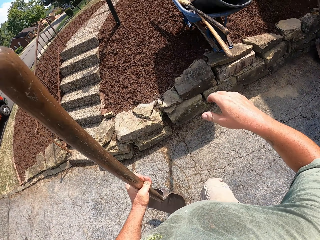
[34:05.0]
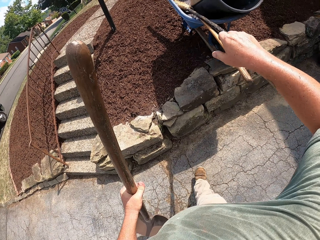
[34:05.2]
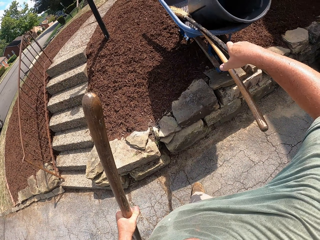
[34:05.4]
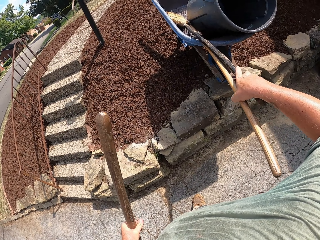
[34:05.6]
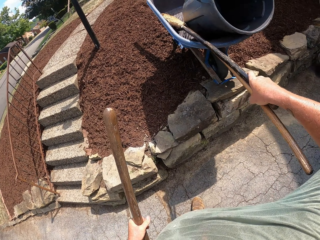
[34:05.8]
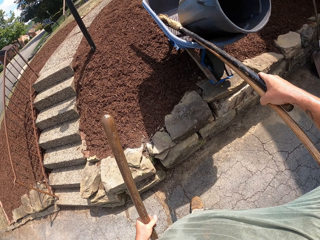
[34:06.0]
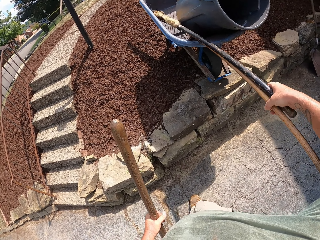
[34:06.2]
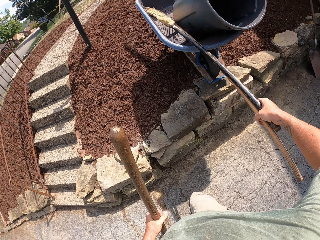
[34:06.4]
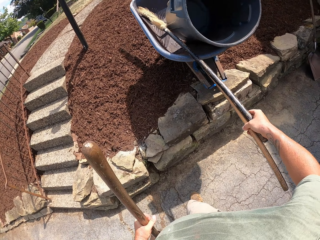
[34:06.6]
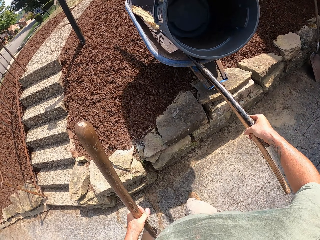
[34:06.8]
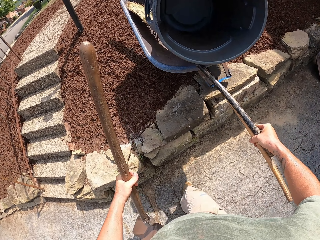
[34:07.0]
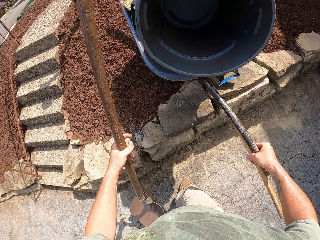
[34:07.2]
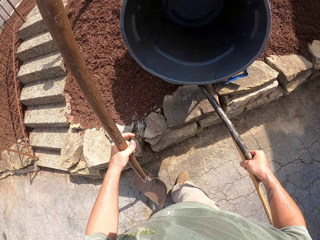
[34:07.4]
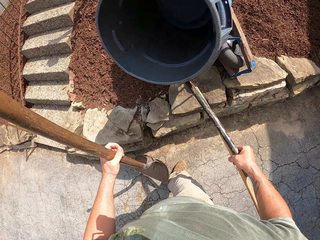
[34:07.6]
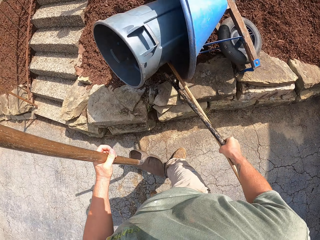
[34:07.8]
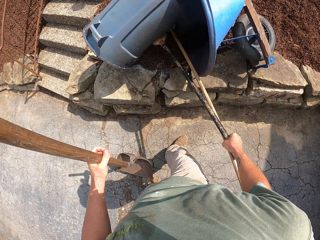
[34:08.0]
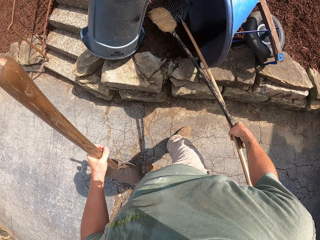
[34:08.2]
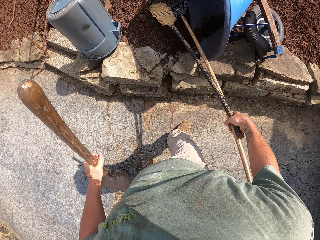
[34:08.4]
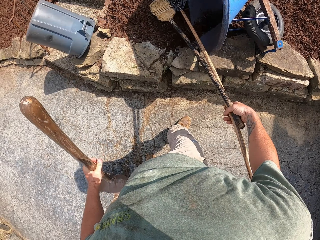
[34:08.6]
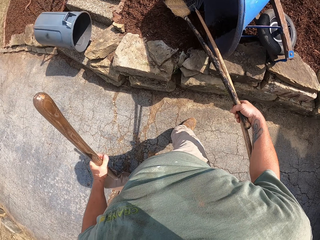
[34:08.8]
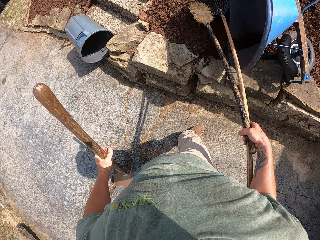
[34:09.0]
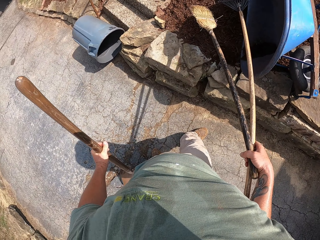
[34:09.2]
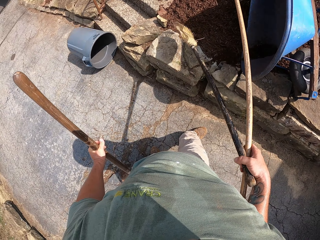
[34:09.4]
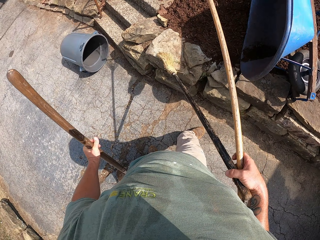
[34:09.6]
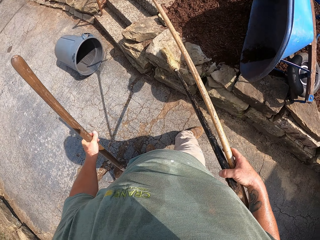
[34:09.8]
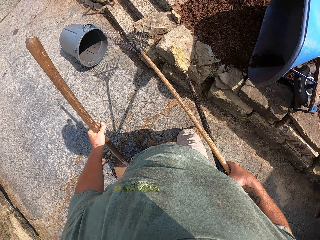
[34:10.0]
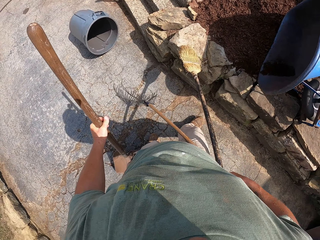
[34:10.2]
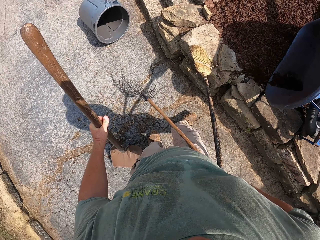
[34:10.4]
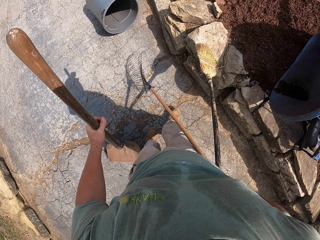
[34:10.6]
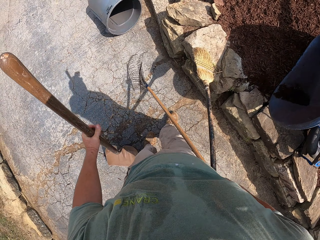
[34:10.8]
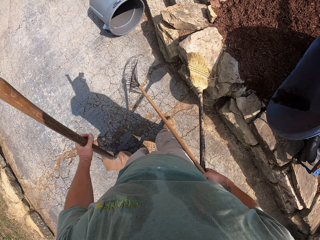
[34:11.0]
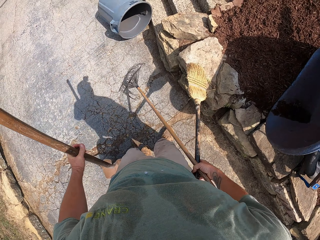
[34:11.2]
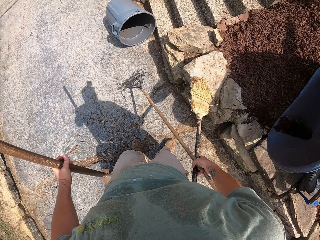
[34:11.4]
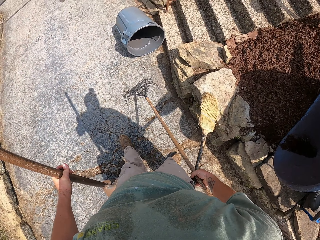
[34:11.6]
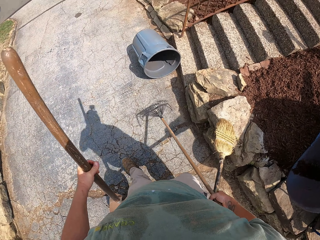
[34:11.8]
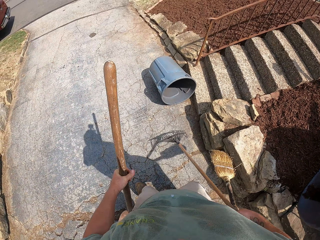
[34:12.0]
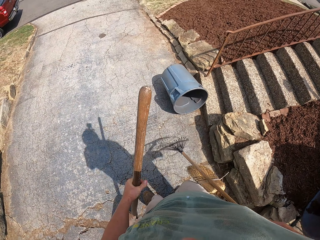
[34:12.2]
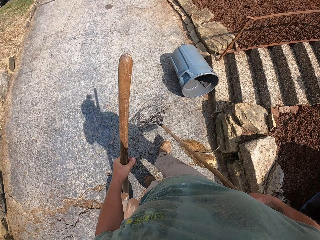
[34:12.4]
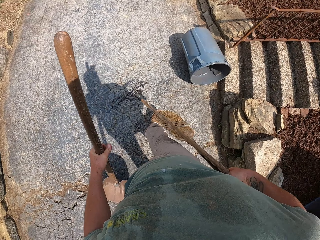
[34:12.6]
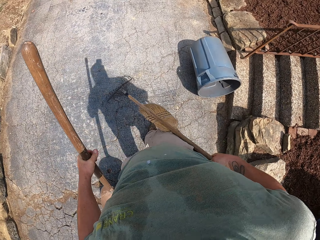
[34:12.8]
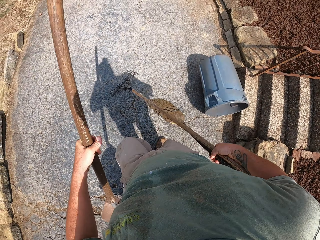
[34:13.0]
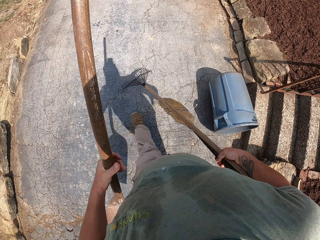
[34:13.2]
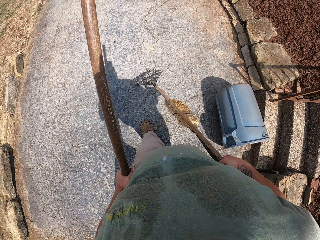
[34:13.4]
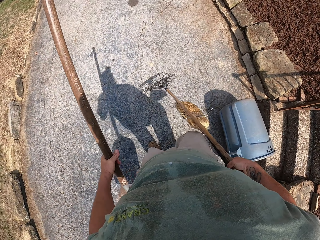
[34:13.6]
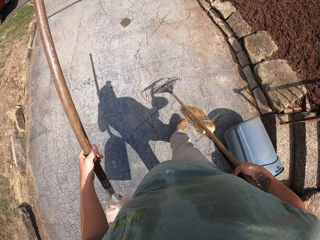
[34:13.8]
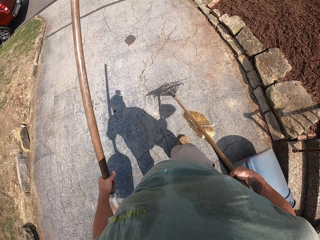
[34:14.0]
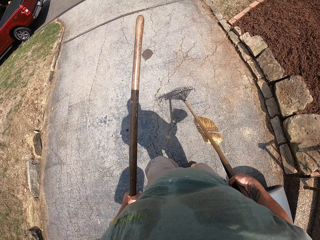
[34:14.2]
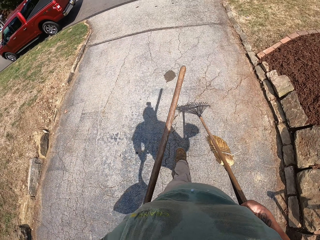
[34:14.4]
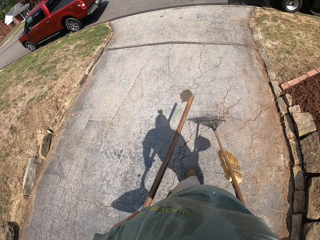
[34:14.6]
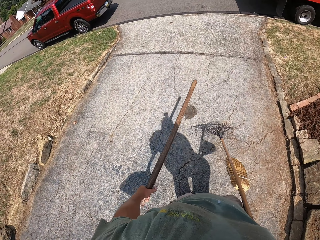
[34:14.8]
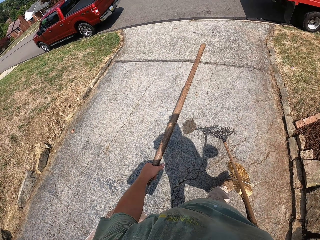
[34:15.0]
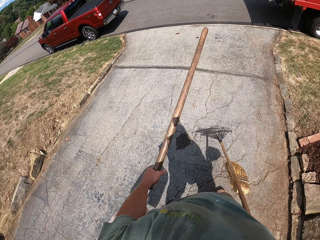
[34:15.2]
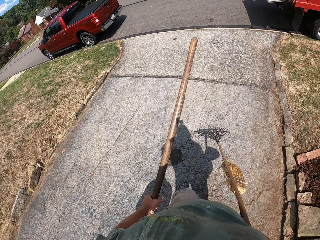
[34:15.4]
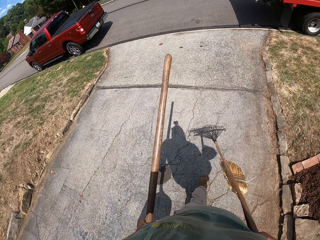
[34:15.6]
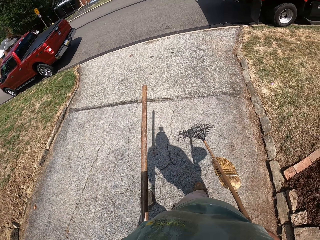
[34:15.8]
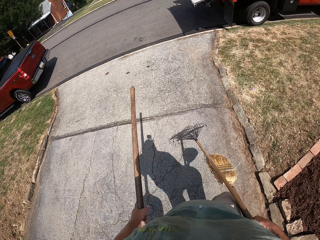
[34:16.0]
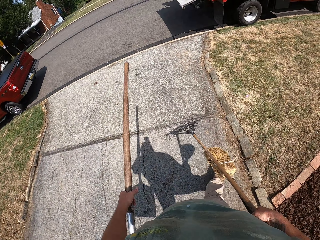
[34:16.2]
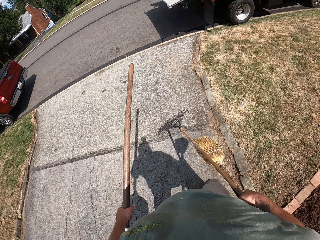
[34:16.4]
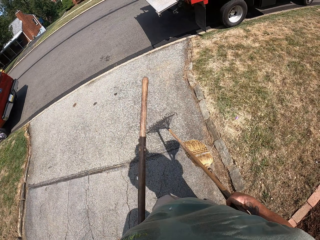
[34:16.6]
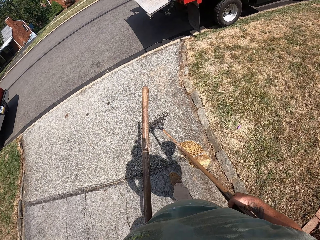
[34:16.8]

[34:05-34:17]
The camera wearer takes the broom and lawn rake from the wheelbarrow.

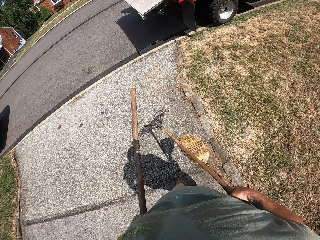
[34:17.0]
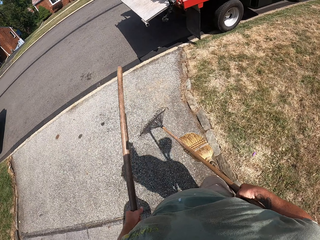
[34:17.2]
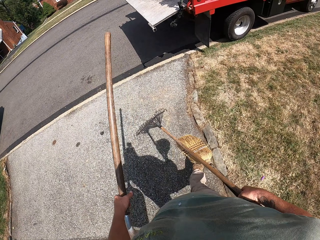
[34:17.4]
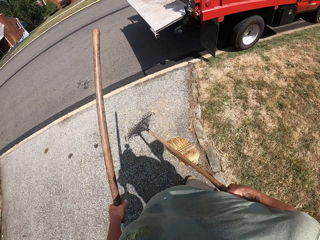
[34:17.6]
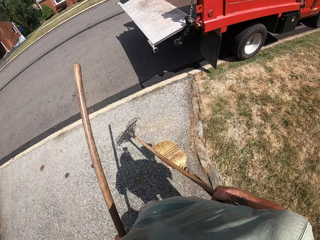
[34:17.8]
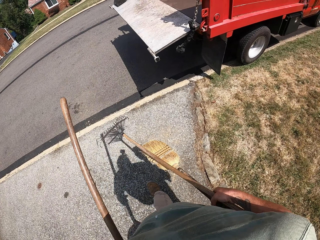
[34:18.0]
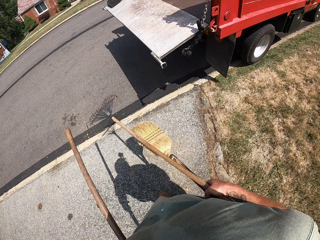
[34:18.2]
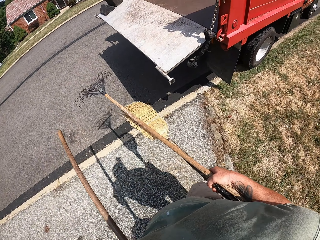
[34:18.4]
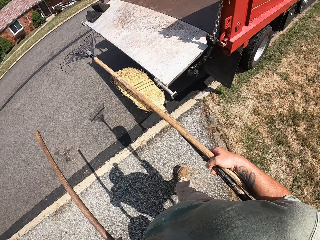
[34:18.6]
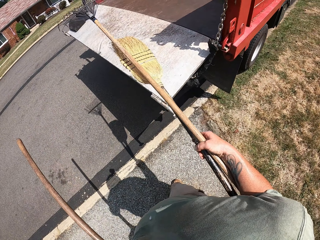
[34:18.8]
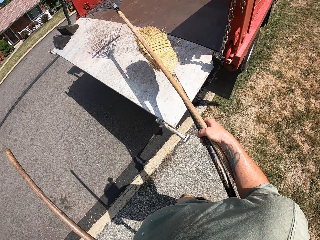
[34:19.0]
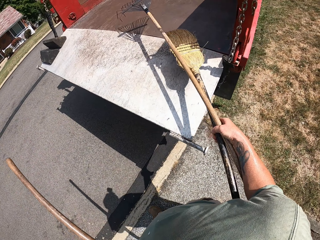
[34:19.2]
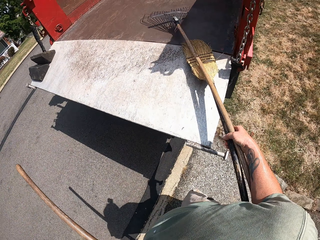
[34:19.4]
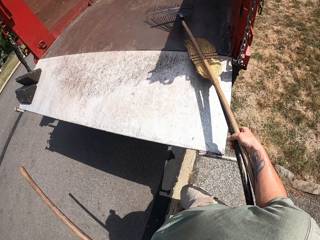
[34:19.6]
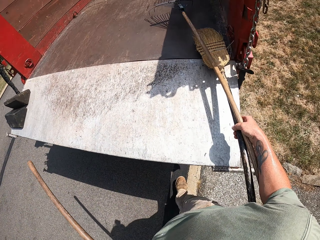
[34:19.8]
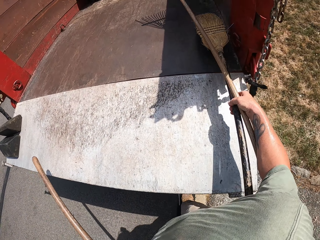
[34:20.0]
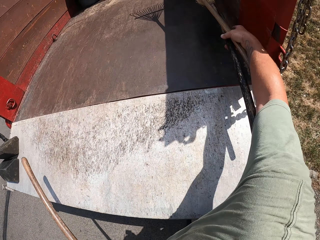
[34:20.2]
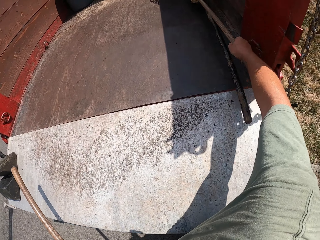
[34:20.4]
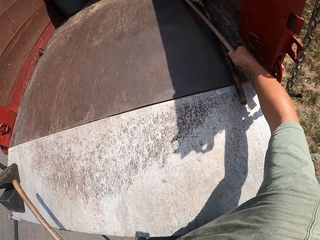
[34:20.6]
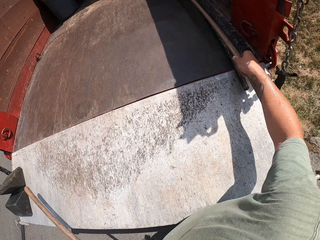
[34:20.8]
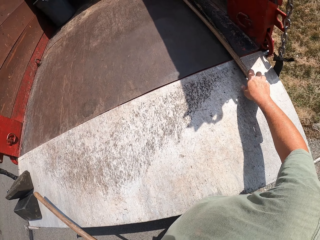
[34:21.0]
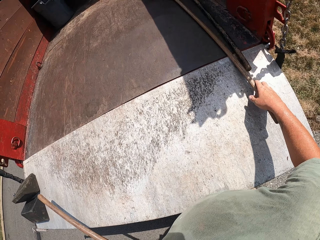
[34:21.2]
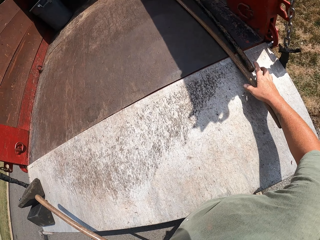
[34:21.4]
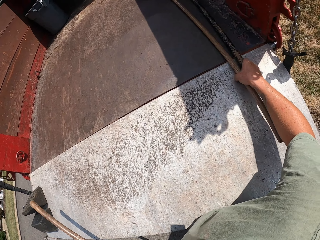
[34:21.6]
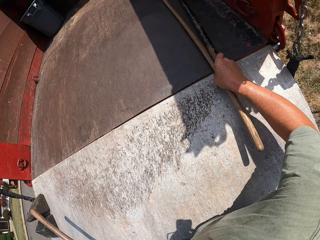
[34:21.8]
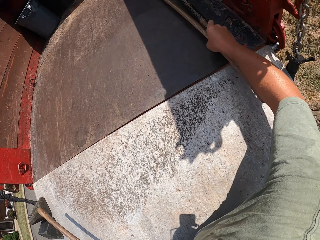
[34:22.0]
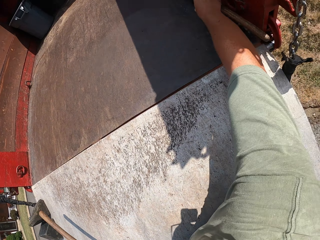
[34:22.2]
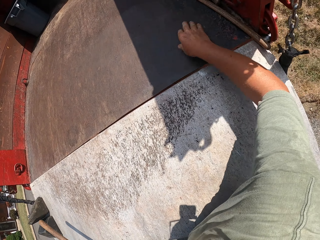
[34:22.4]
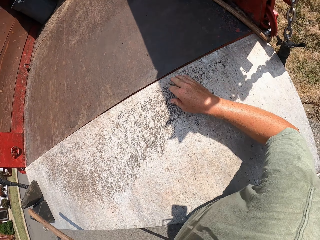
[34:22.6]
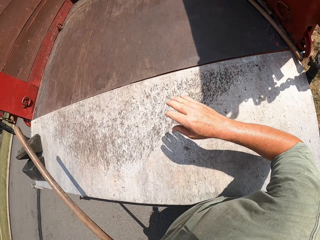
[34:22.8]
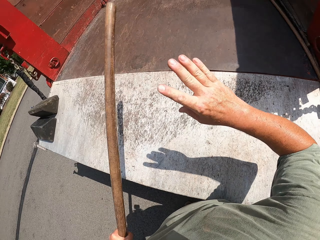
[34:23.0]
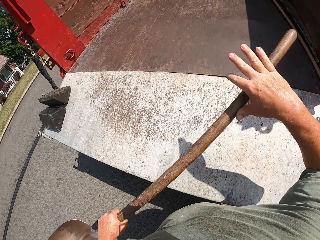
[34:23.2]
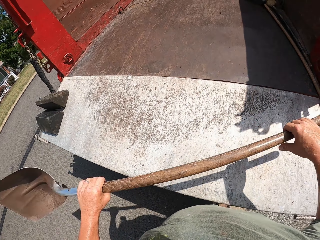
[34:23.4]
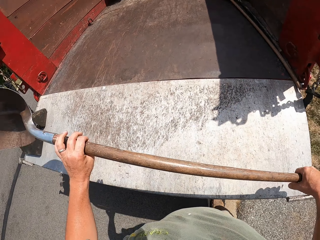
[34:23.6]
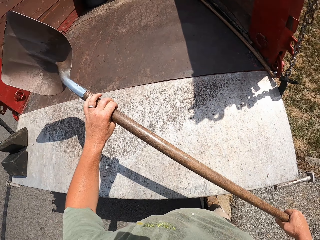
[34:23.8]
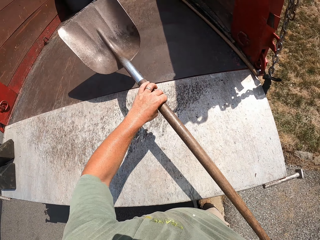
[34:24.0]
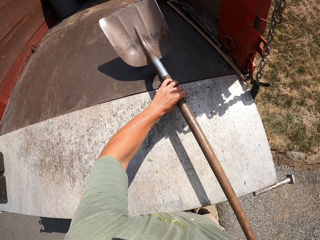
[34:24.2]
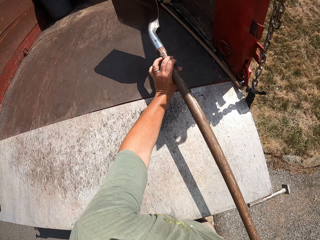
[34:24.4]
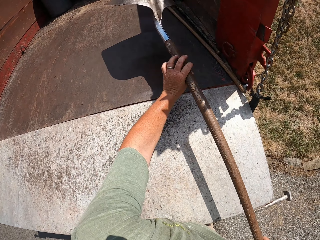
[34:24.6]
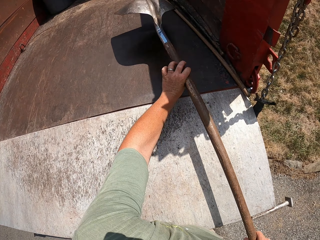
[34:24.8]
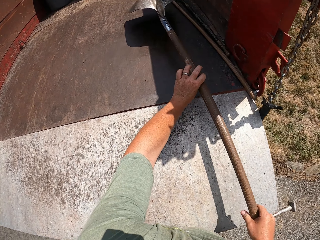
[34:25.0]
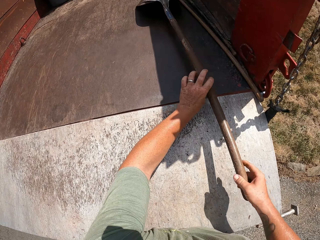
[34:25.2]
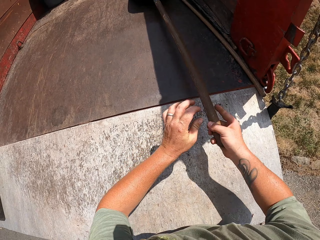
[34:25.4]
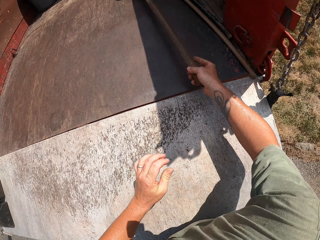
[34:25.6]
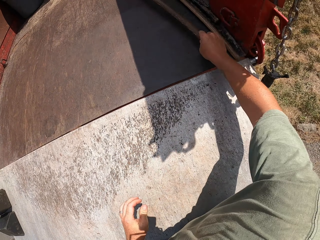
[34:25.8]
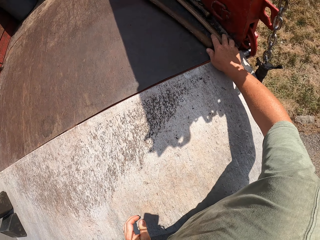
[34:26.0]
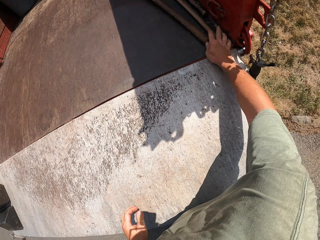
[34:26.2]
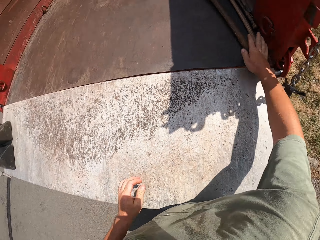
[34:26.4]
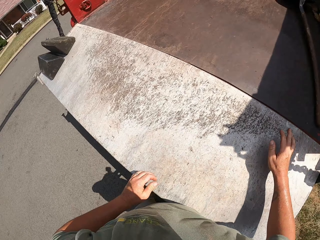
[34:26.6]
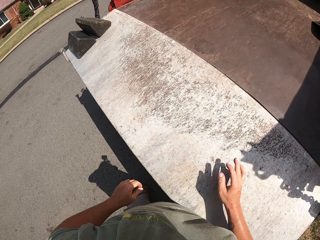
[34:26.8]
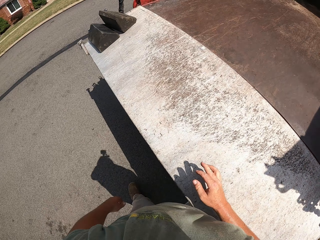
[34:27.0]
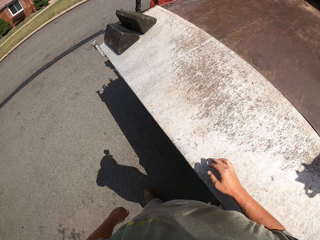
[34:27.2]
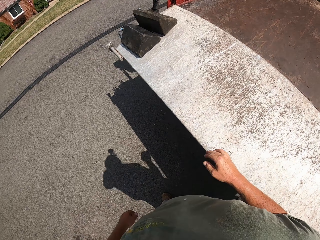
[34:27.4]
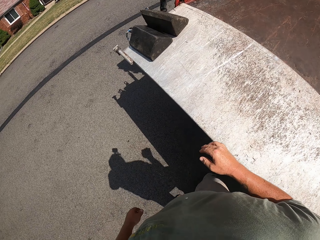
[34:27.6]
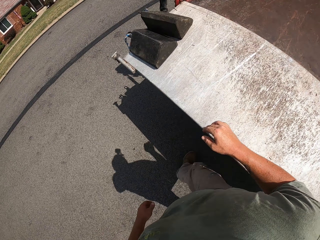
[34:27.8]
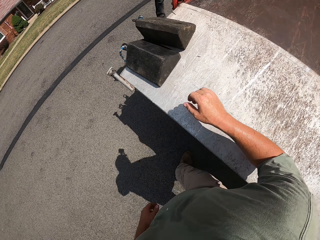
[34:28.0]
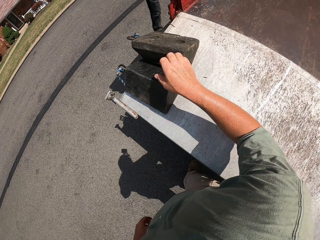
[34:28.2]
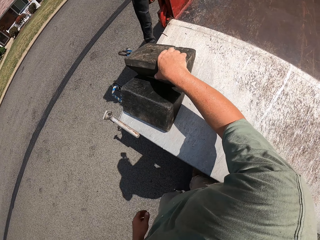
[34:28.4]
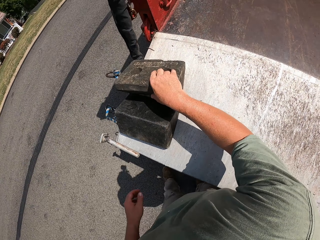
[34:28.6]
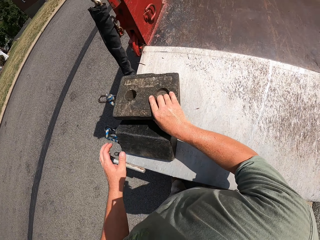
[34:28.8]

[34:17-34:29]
The camera wearer throws the broom with the rake inside the back of the vehicle. They throw the shovel inside the back of the vehicle.
